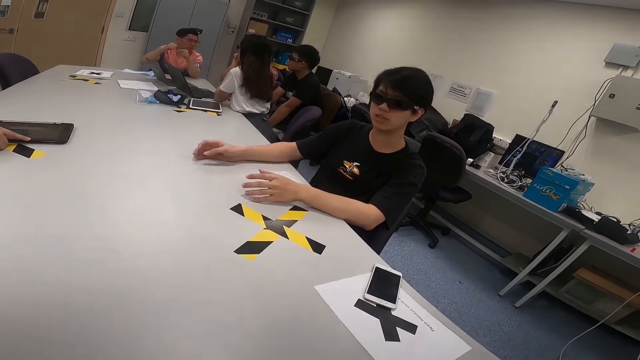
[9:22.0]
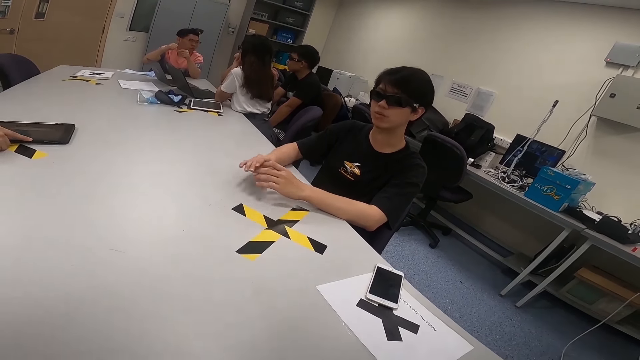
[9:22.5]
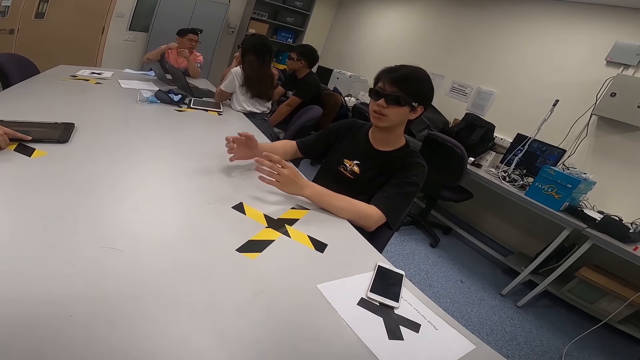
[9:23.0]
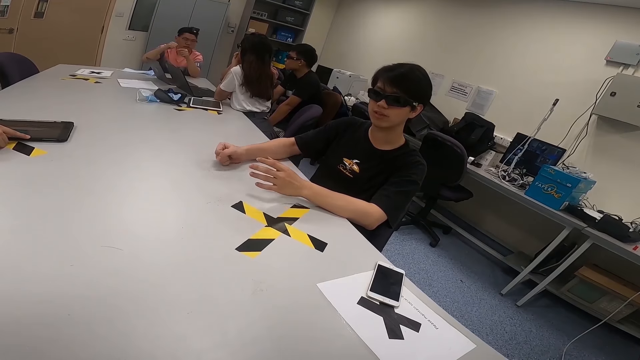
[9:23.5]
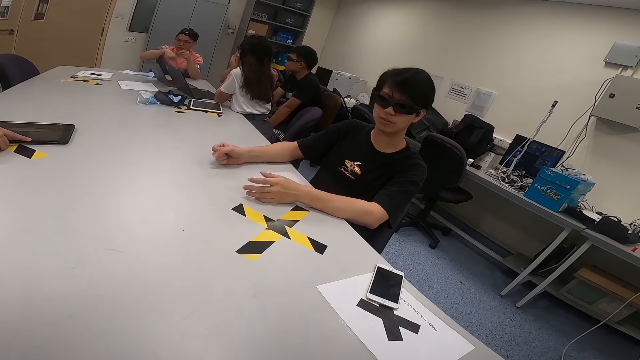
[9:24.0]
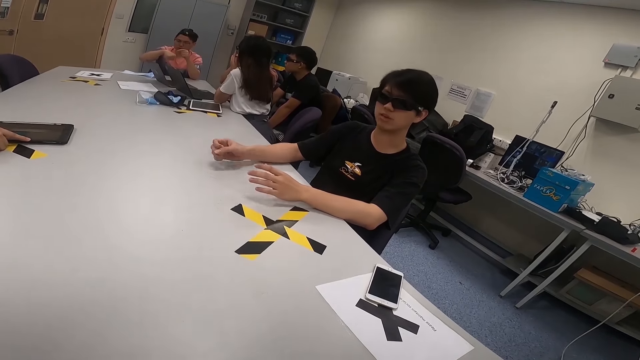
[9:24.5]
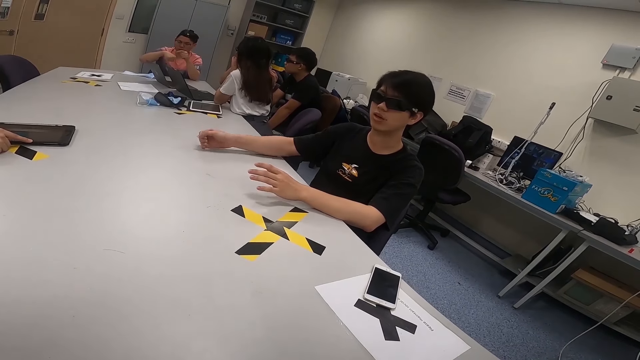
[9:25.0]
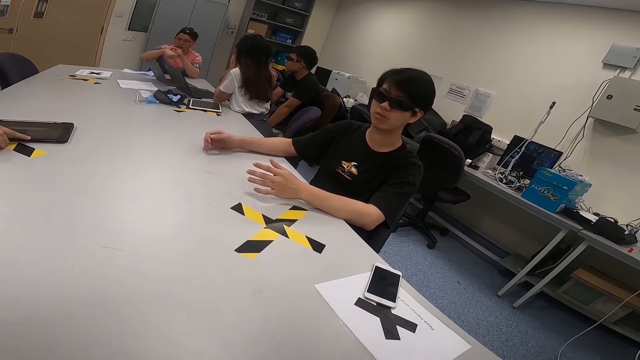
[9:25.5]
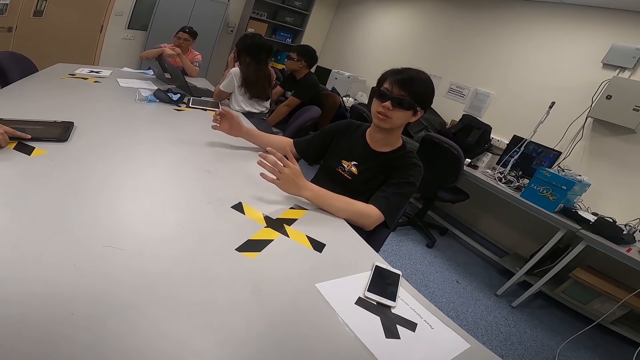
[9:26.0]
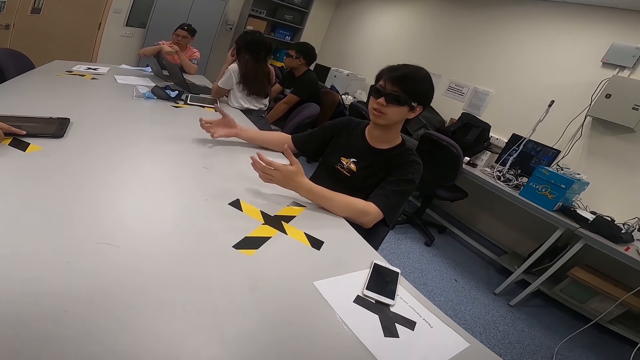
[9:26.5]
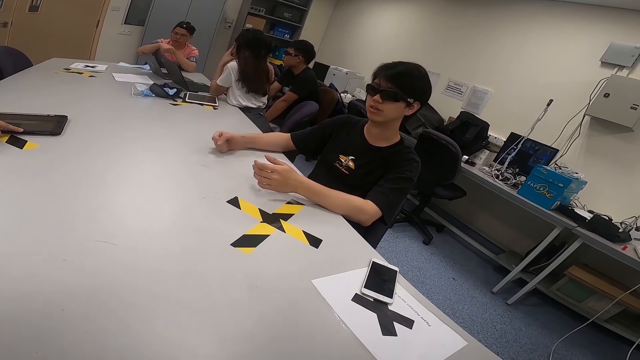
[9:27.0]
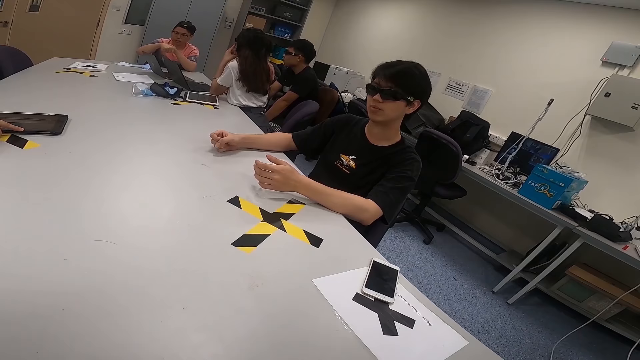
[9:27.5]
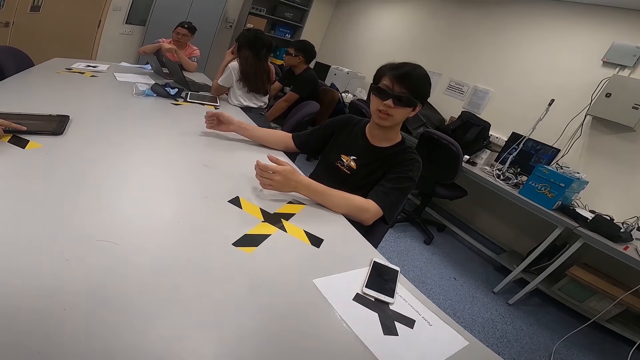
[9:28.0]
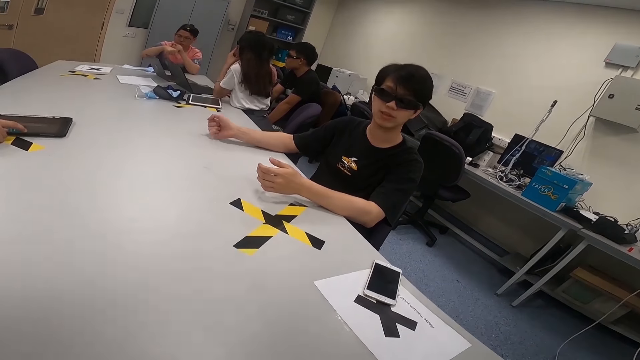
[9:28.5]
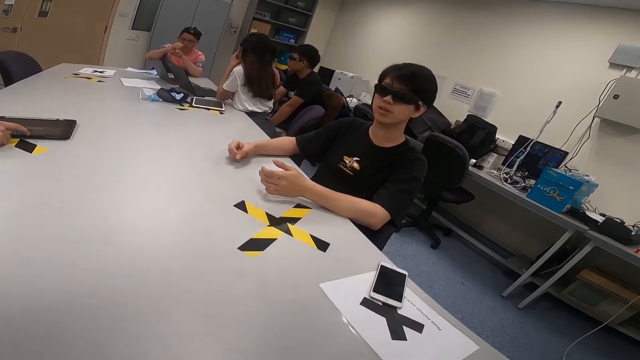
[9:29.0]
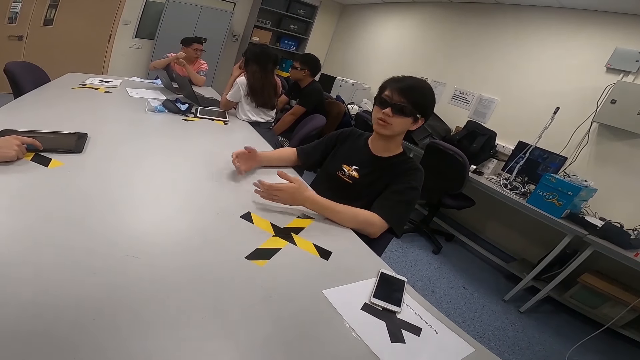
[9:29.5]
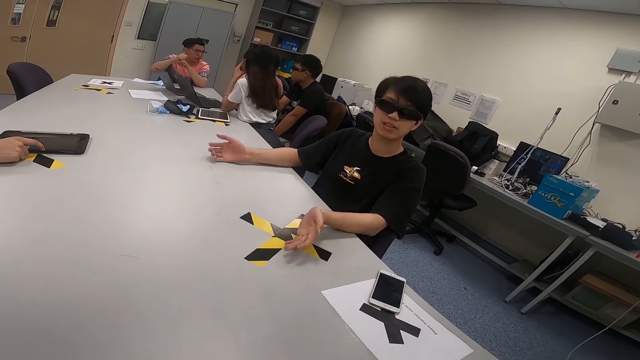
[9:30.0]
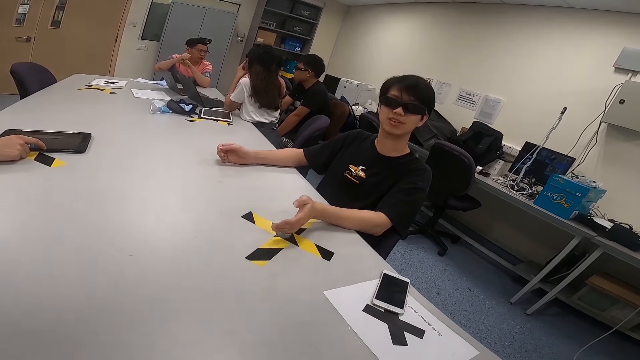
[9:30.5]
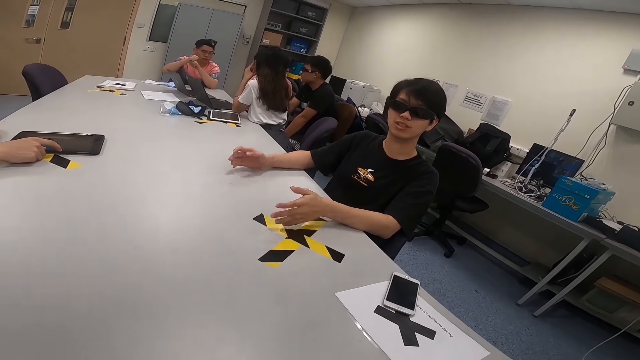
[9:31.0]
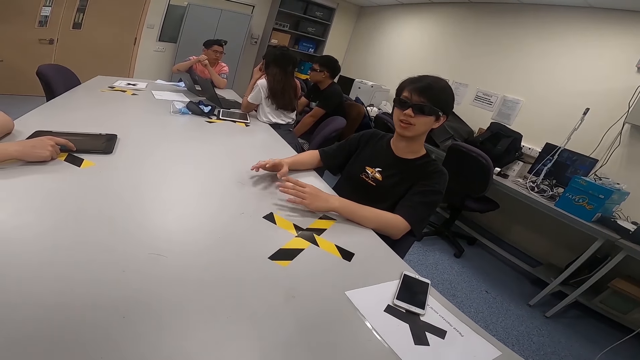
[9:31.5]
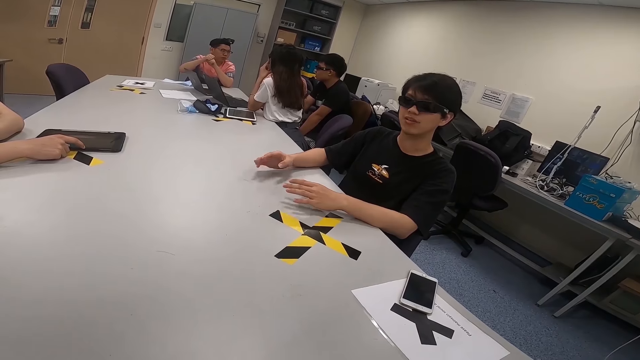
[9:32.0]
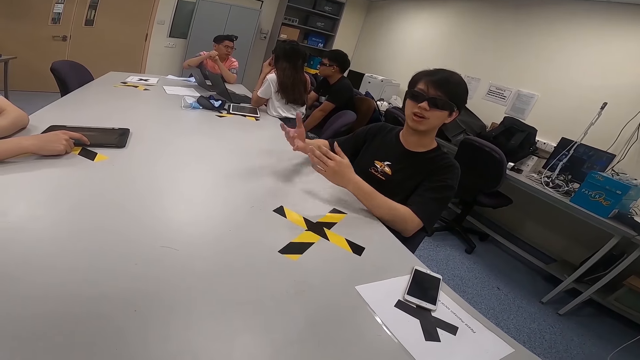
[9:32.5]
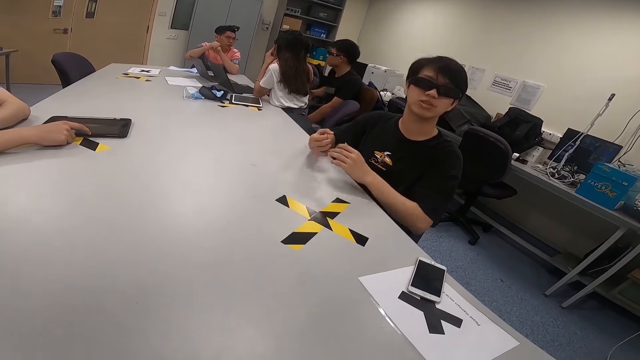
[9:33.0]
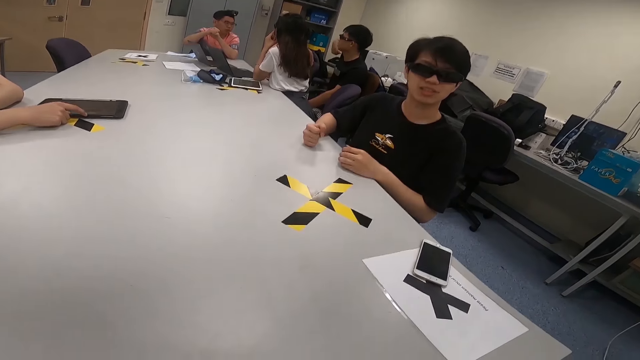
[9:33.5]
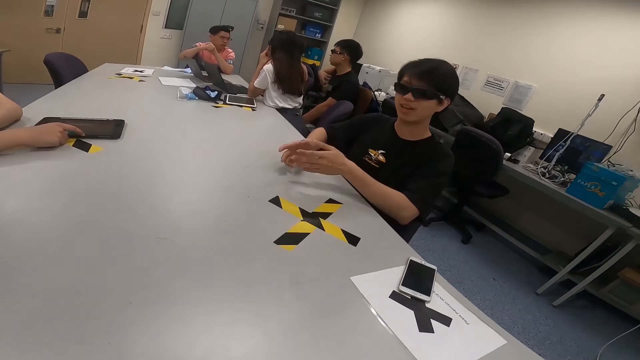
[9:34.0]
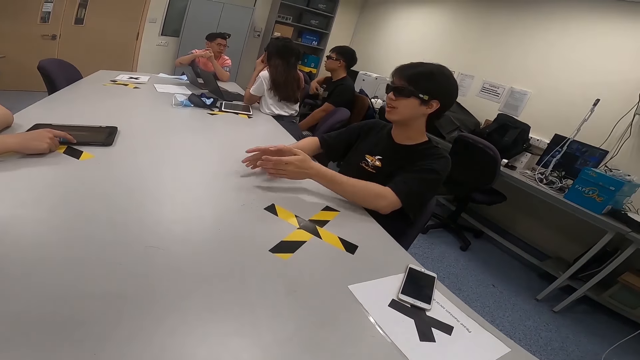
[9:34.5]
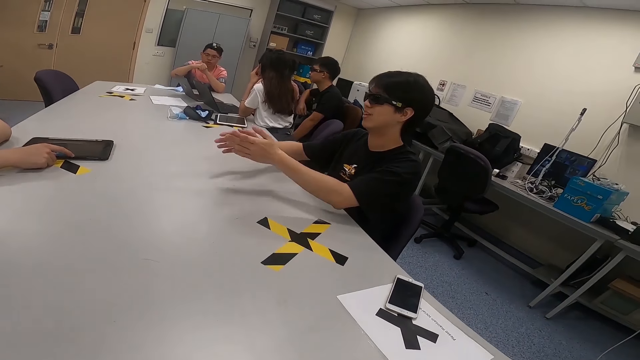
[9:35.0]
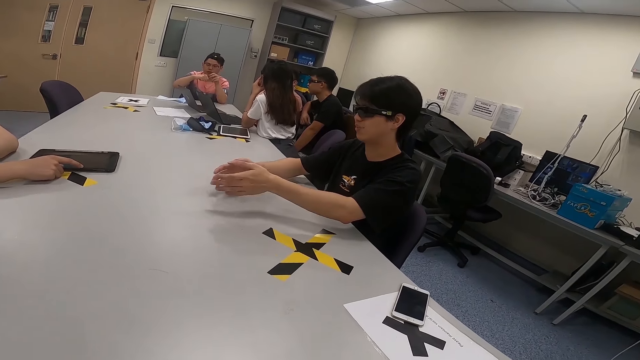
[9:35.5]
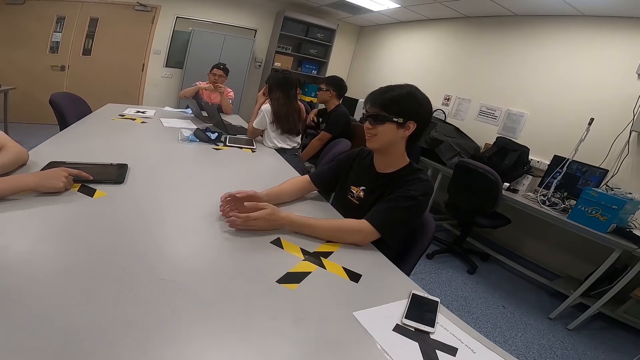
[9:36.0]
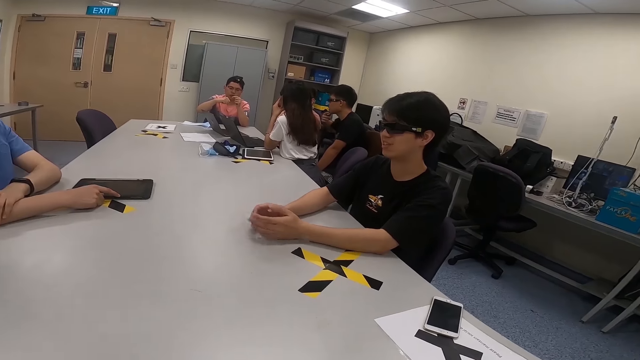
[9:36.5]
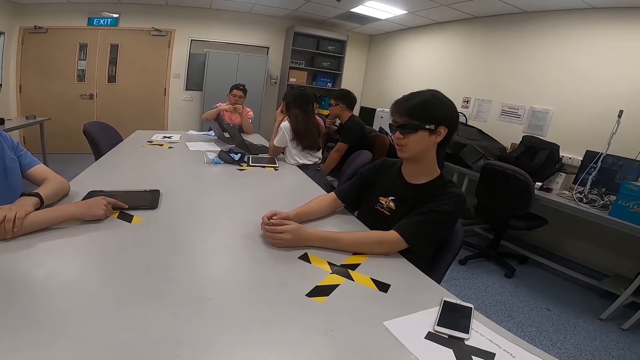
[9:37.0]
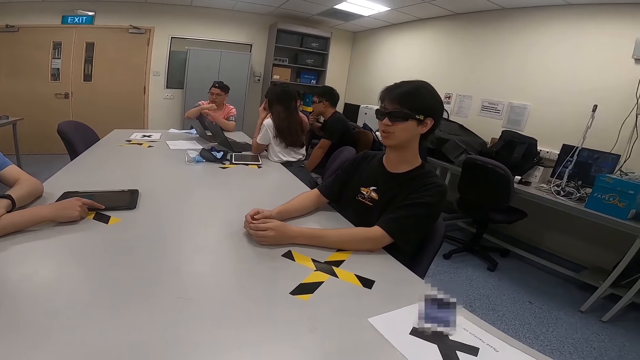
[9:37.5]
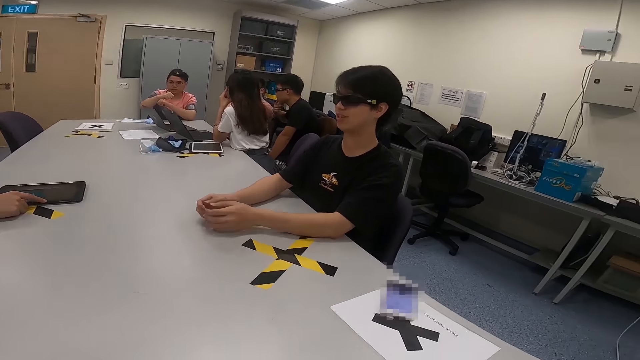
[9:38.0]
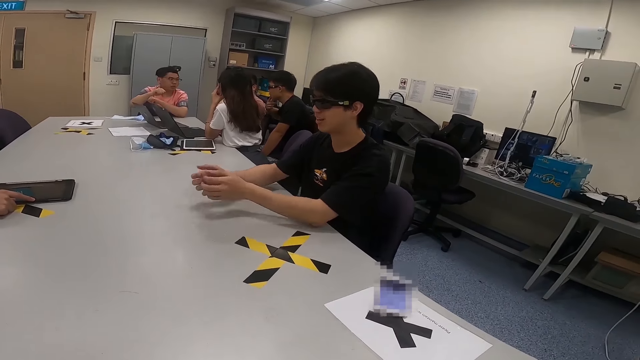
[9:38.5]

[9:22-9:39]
A person taps his hands on the table. Another person looks to his left. The second person twists his wrist. The first person taps his hands on the table. A third person taps a tablet with his finger. The first person taps his hands on the table. He waves his hands, and taps his hands on the table. A fourth person scratches his body. A man moves his hand. The fourth person looks at the second person. The first person taps his hands on the table. The fourth person touches his chin, and looks at the second person. The third person taps the tablet with his finger. The first person taps his hands on the table. The second person taps his wrist.

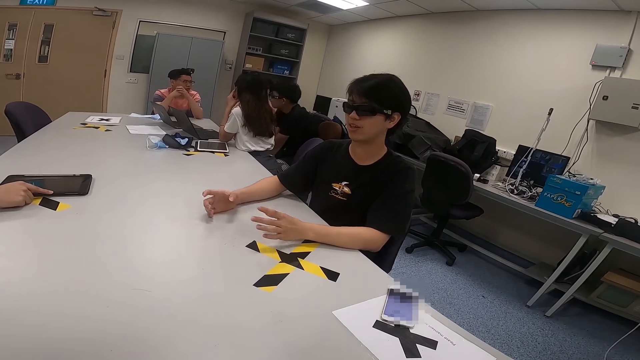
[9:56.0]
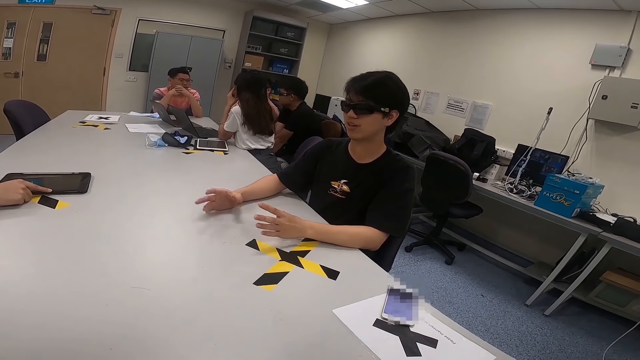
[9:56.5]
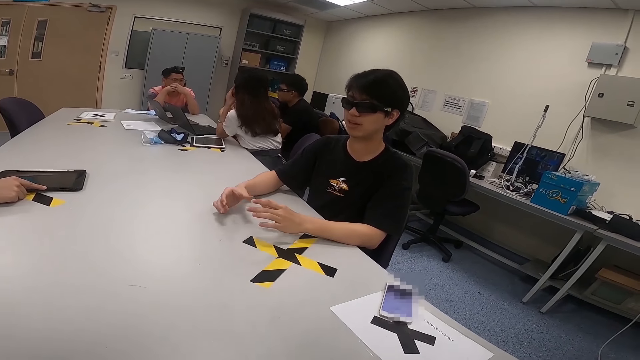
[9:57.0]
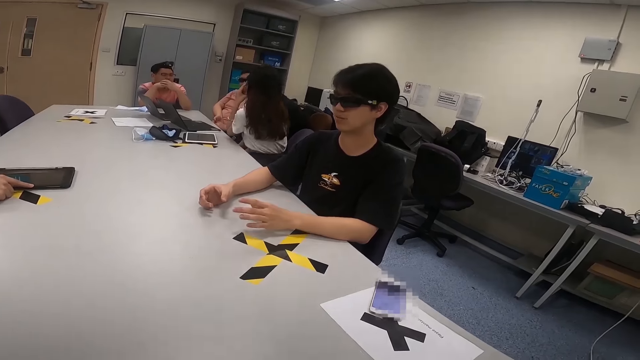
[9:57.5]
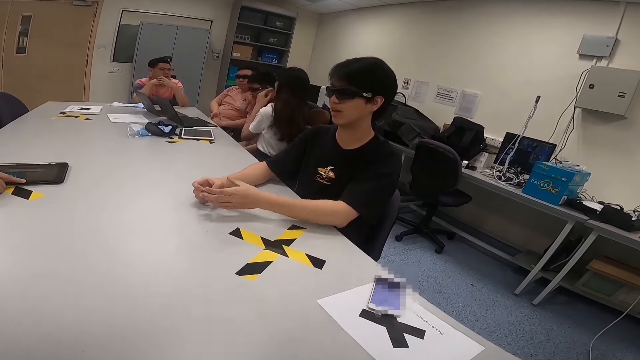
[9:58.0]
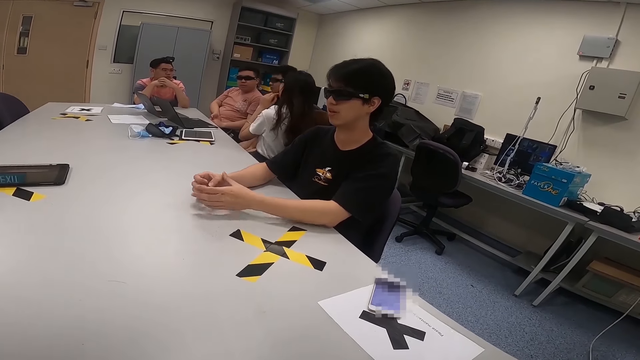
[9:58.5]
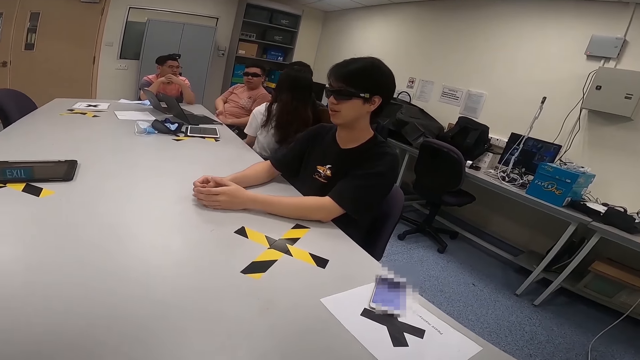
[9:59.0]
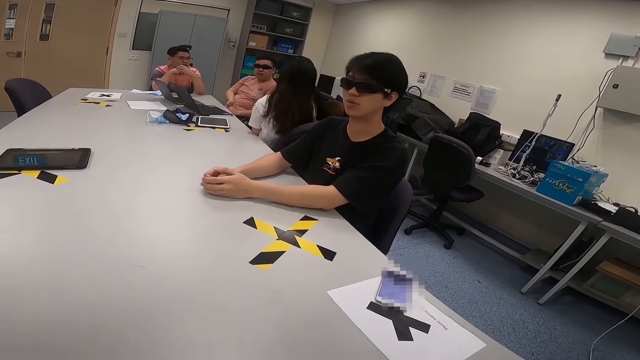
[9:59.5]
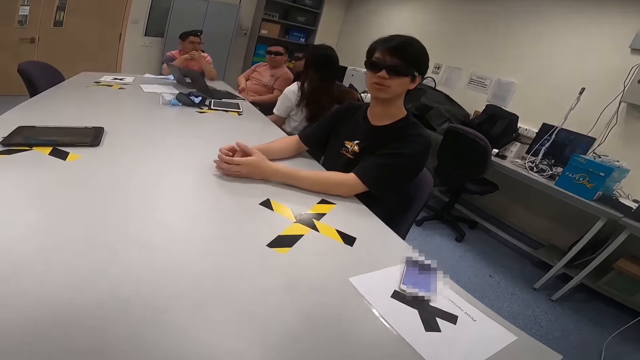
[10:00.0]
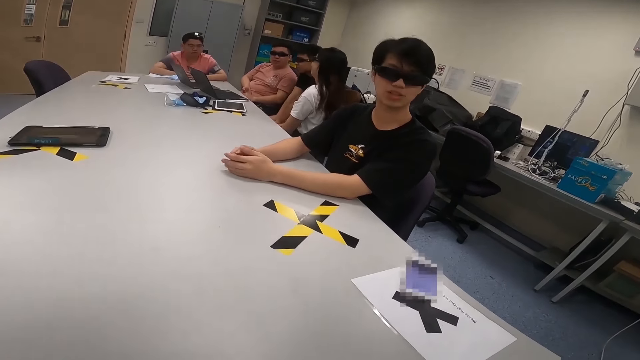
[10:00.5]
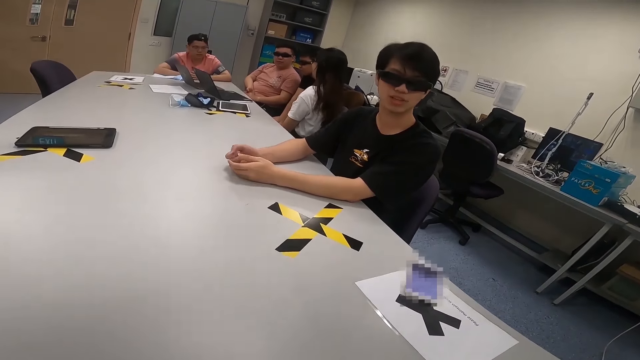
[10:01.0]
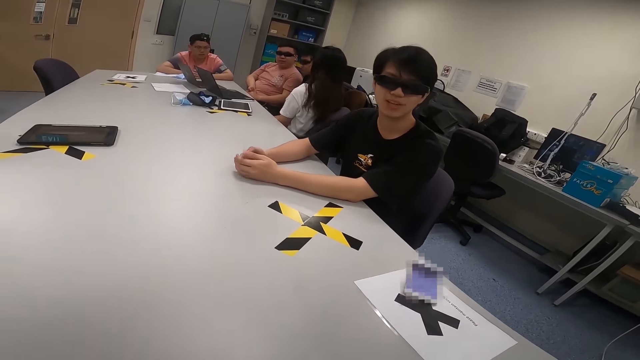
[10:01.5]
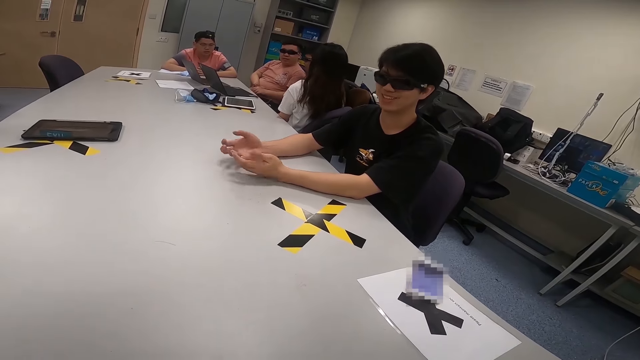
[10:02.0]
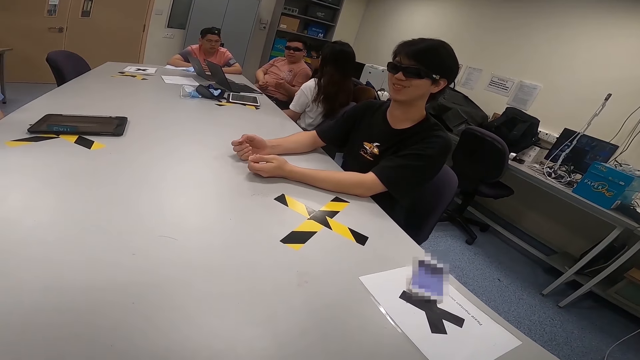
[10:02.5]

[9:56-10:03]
A person taps his hands on the table. Another person changes her posture. A third person holds his hands together. A man sits next to another man. A fourth person changes his body posture. The first person taps his hands on the table. The third person places his hands on the table. A fifth person looks at the second person. The second person swings her chair. The fourth person nods his head. The first person taps his hands on the table.
